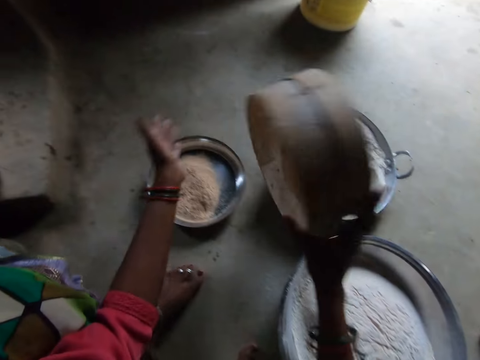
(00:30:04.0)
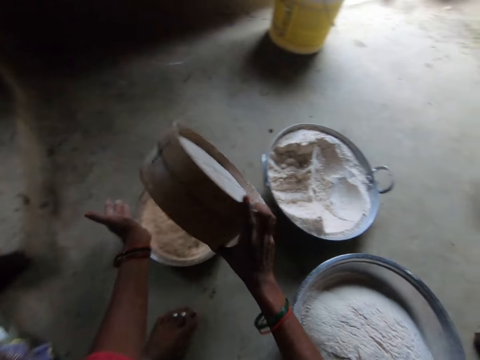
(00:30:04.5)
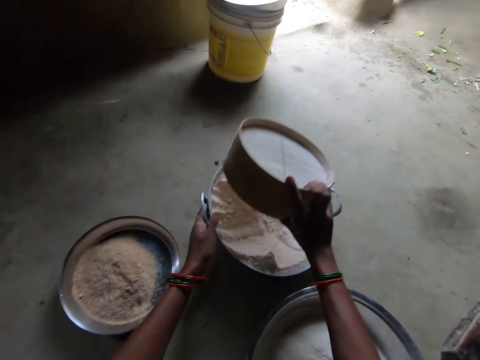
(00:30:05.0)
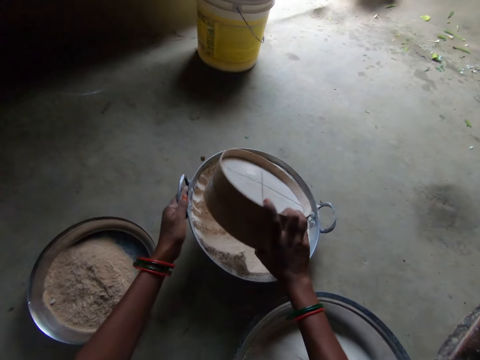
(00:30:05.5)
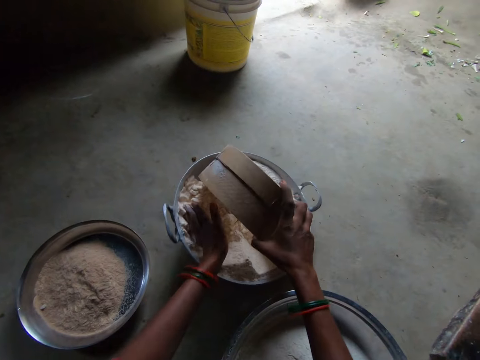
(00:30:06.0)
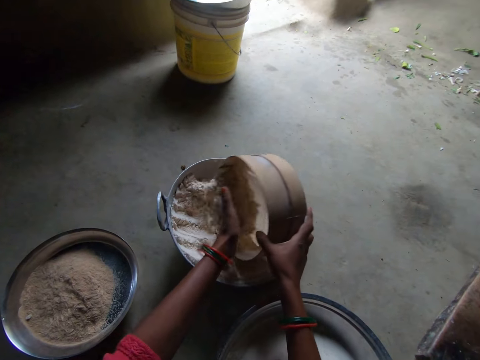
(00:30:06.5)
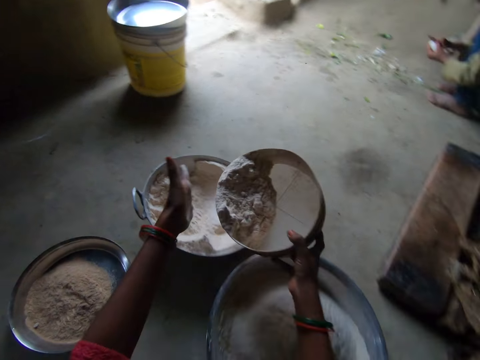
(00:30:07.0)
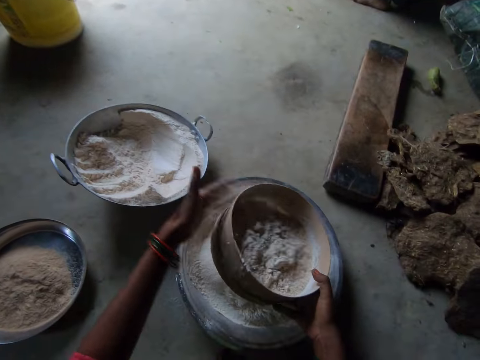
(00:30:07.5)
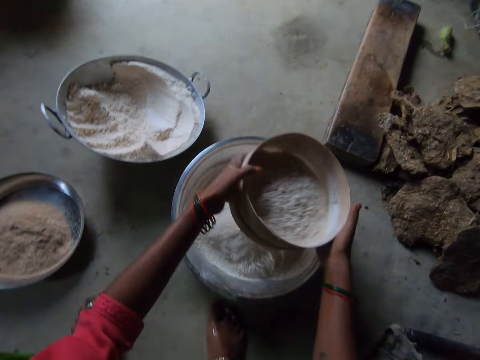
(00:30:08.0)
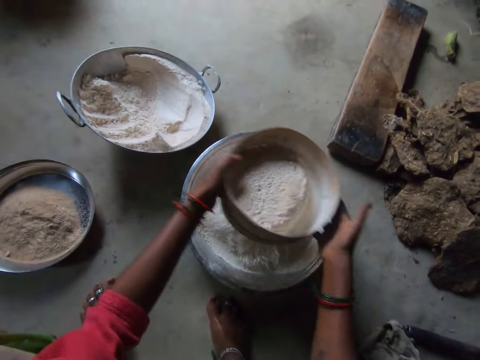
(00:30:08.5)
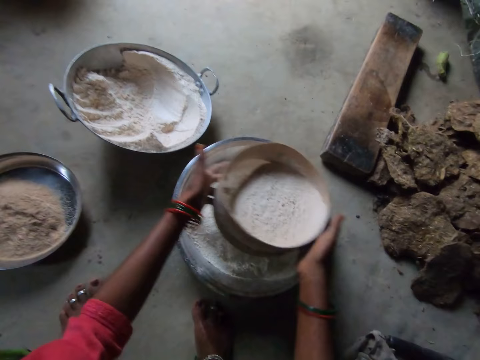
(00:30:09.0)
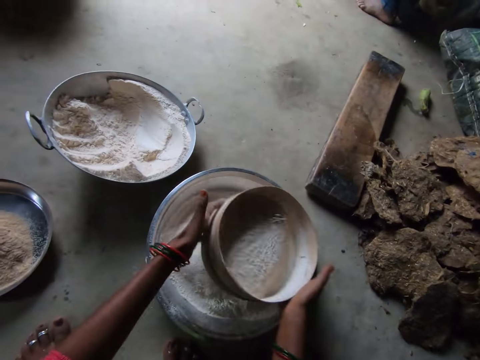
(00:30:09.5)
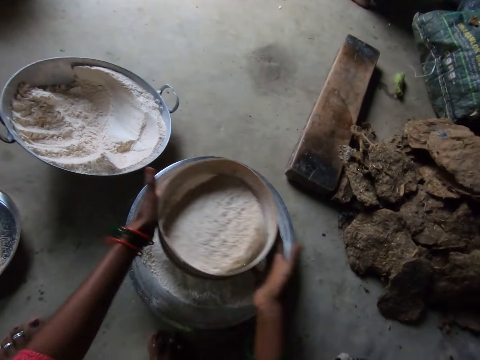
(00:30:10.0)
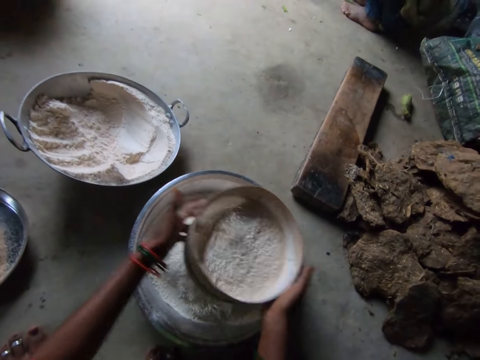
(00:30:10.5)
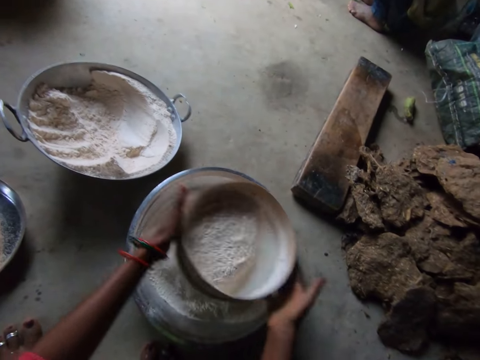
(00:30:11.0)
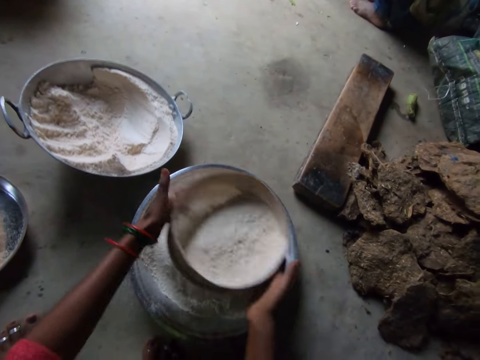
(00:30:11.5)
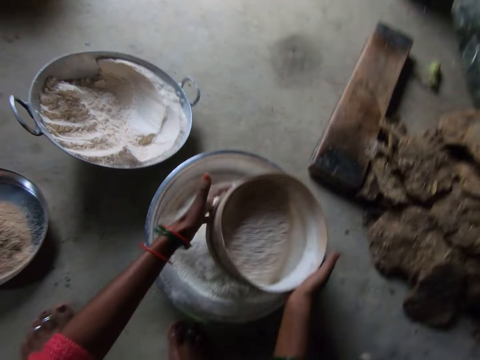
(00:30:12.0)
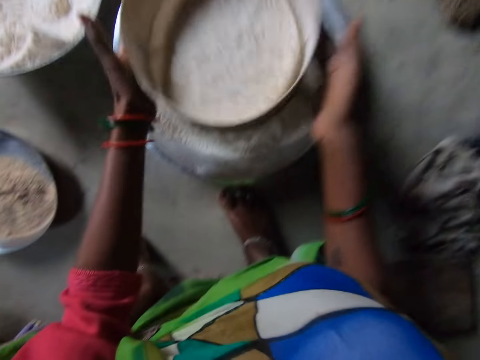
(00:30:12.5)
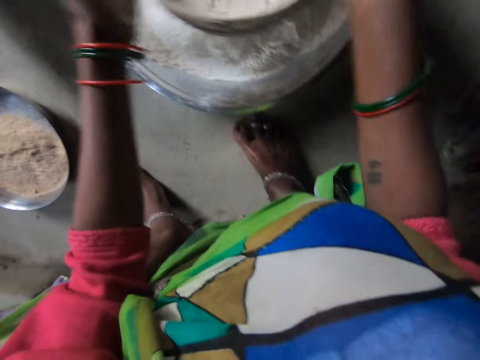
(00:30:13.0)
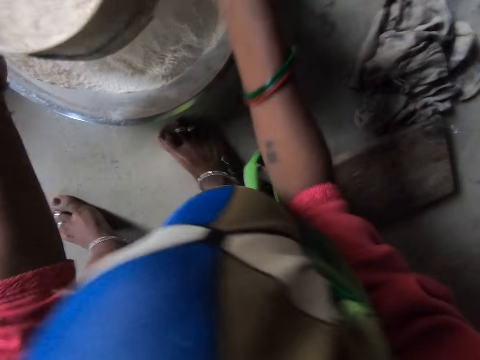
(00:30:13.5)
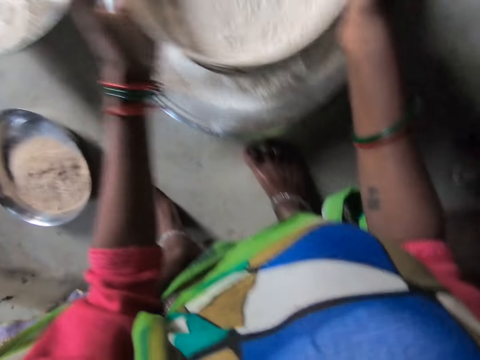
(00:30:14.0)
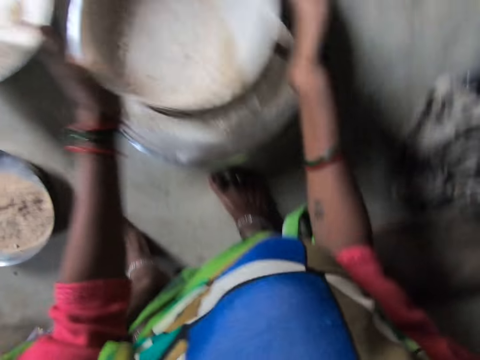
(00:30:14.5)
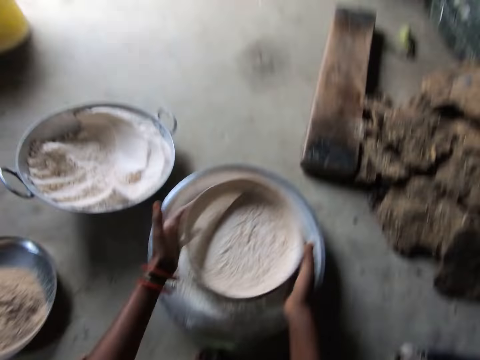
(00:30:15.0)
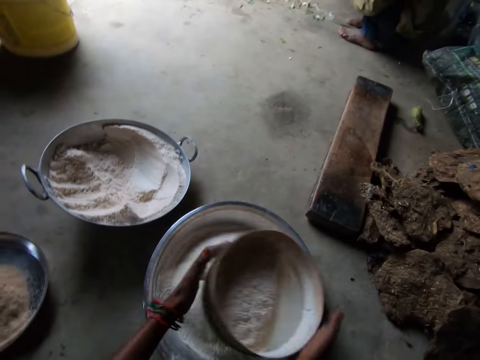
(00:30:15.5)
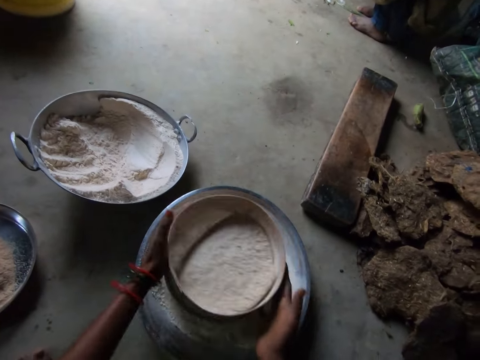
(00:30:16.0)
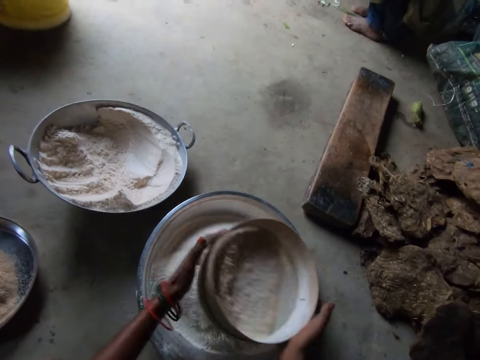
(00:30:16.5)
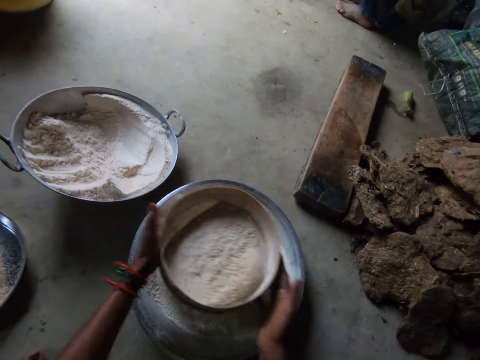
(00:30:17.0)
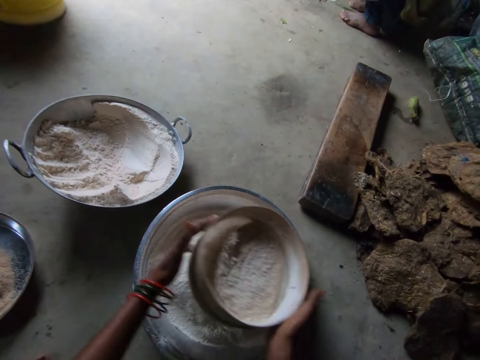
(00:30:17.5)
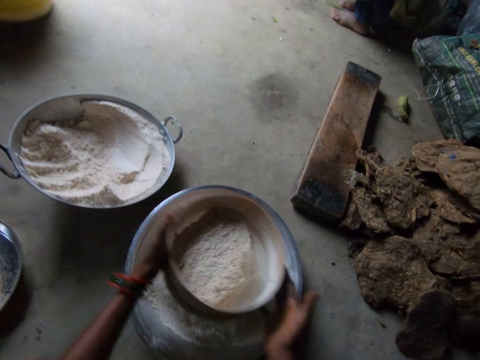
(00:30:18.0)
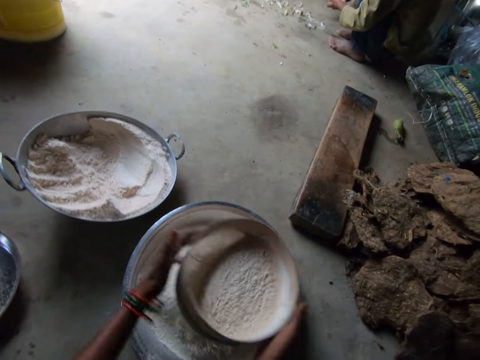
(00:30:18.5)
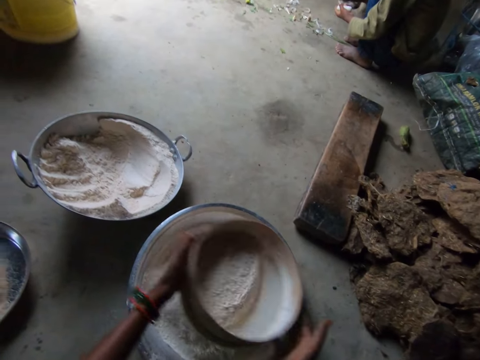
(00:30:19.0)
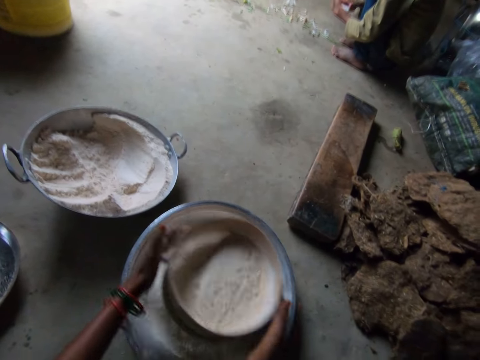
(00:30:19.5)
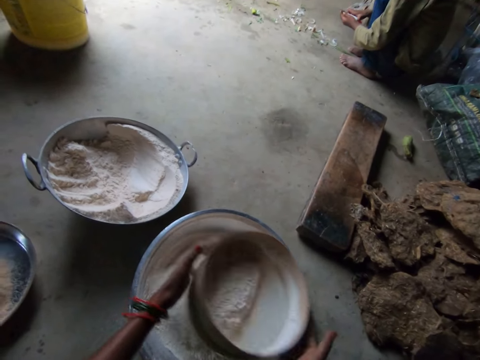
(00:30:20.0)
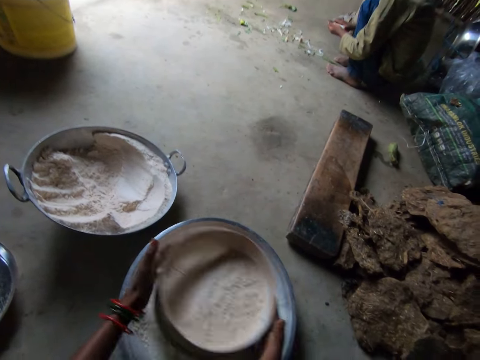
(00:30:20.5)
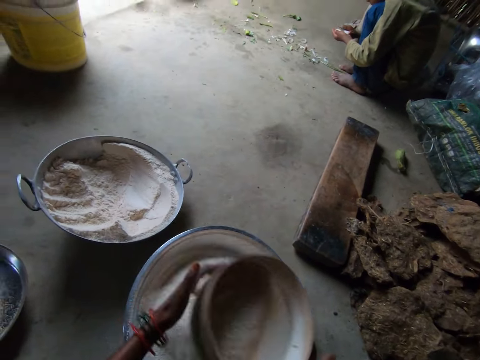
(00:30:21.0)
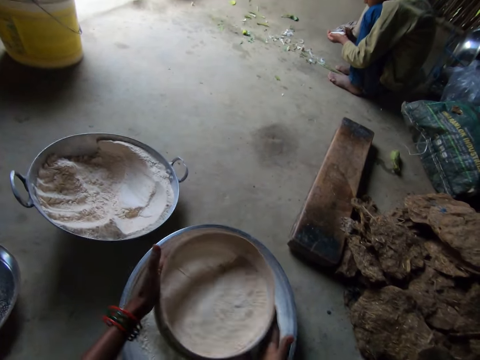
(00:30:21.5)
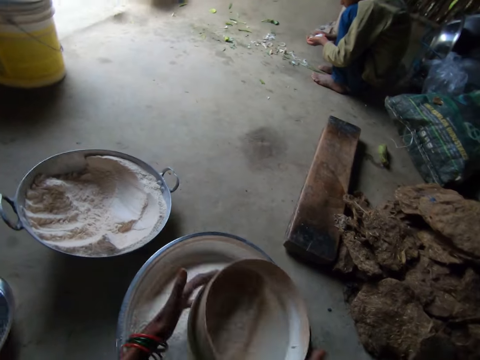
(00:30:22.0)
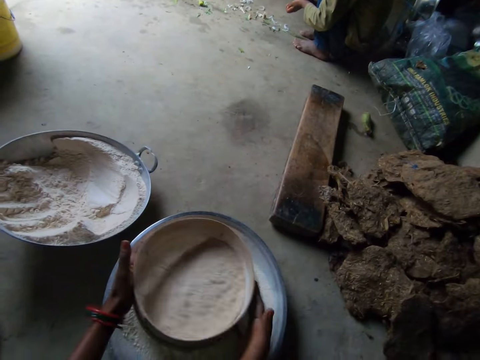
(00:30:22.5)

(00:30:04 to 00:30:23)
The camera wearer hits the sufuria. They pour the chaff or flour into another stainless bowl or tray. They scoop flour into the sieve from the pan. They hit the sieve with the hand. They sieve the flour and lift the sieve. A person peels something.

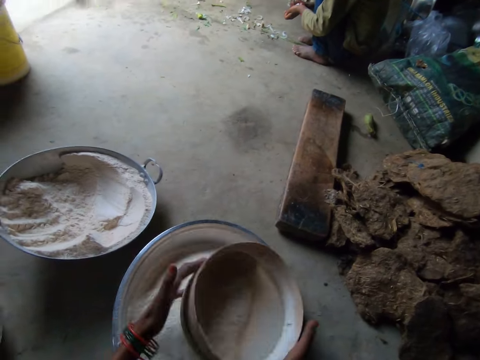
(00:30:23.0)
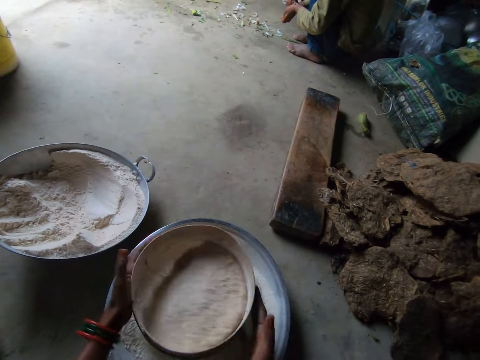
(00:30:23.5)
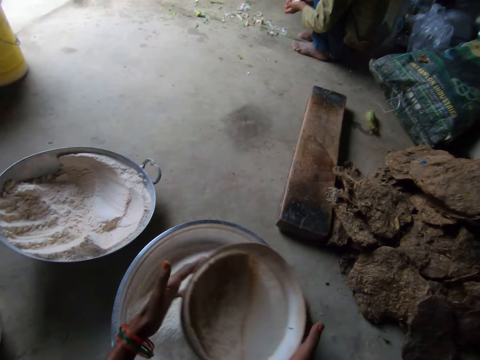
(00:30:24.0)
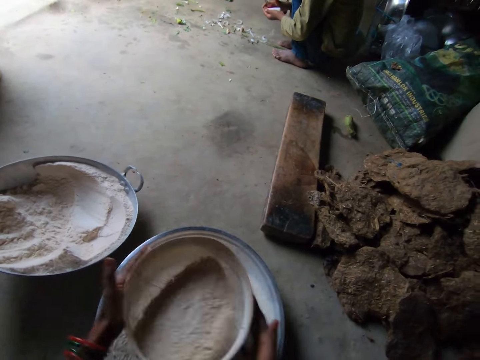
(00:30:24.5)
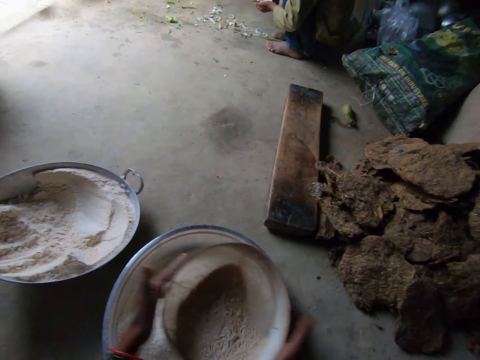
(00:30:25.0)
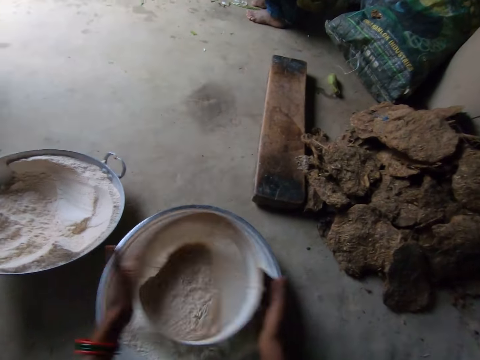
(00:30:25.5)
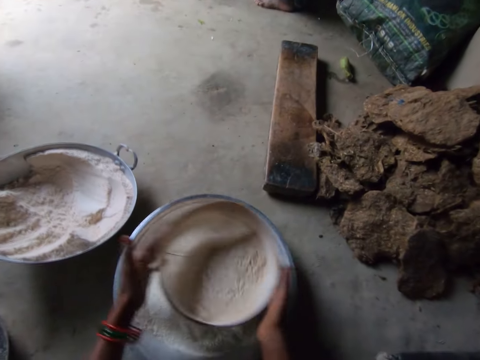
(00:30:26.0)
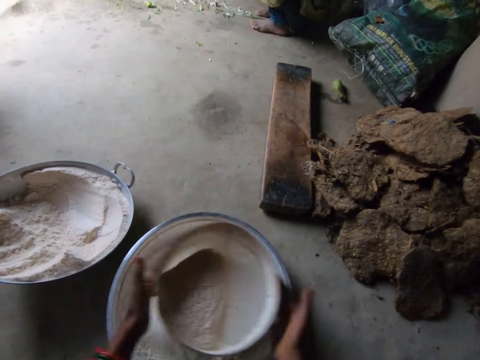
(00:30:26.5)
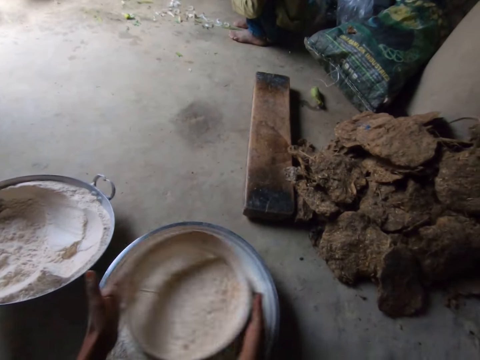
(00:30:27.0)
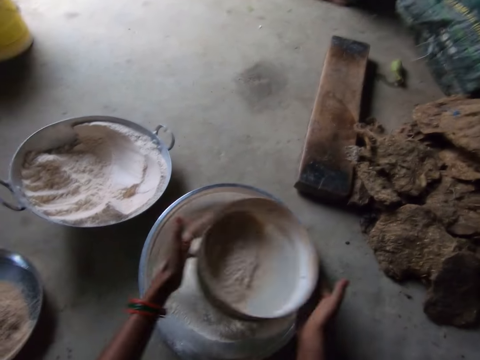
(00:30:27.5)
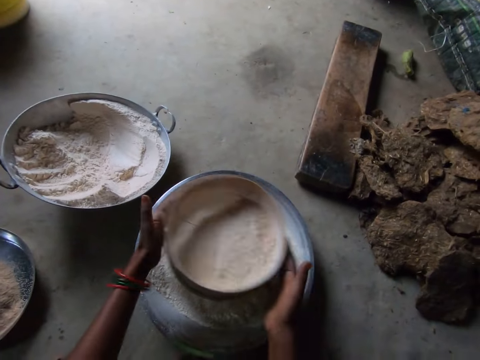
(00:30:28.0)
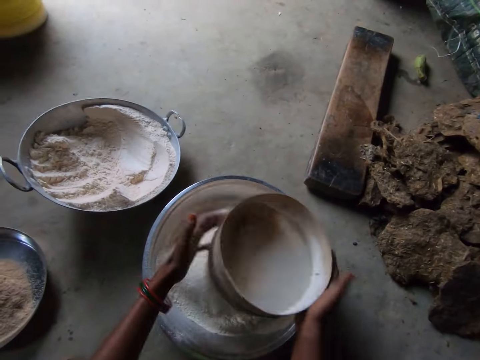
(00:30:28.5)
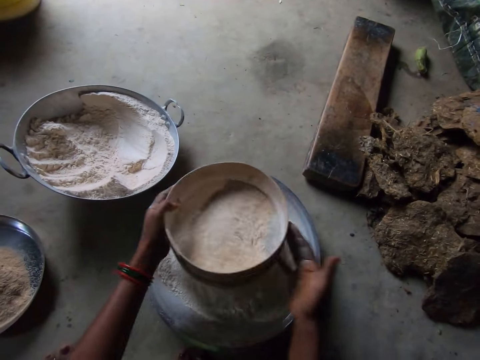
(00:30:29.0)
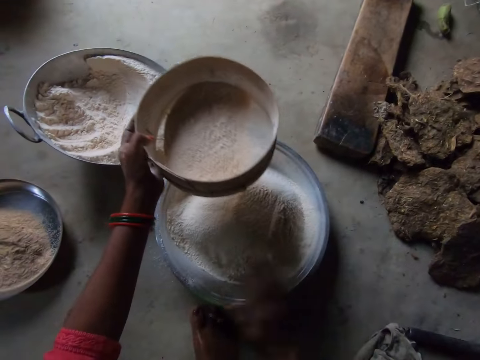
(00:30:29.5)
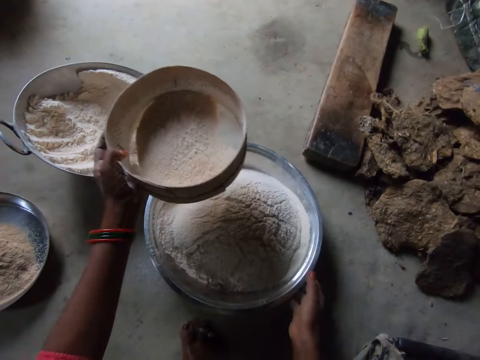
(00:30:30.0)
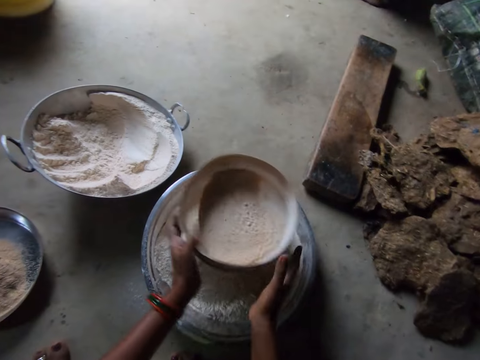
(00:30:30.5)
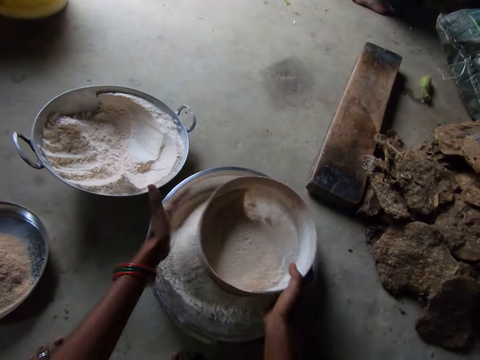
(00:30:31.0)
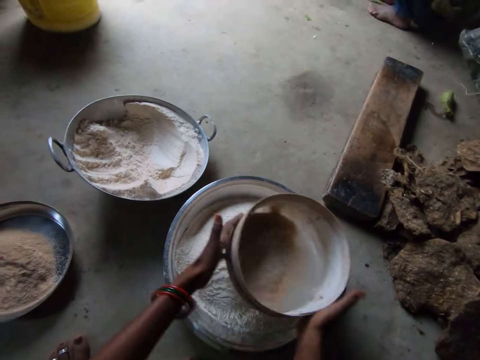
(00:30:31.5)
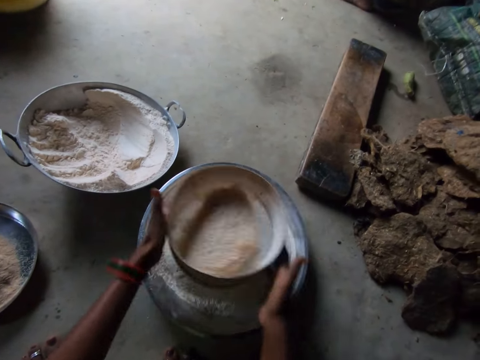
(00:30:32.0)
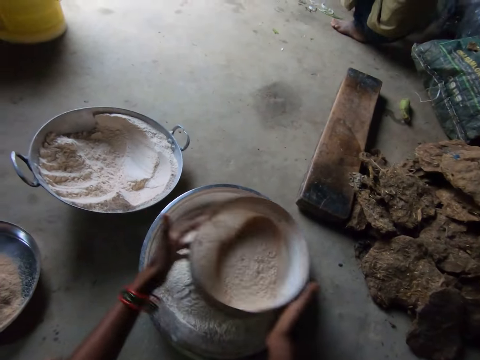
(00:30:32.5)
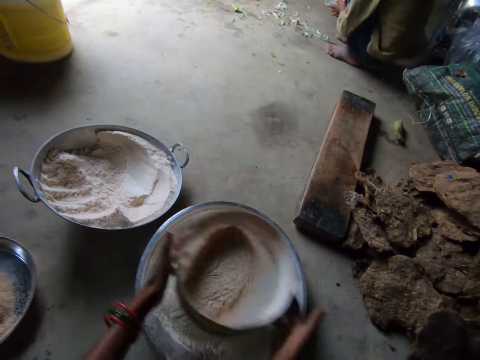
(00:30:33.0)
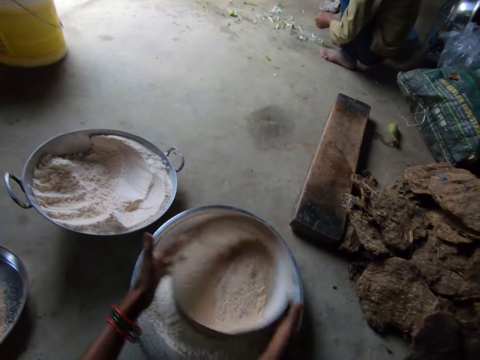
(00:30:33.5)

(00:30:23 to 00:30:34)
The camera wearer hits the sufuria. They hit the sieve with the hand.
